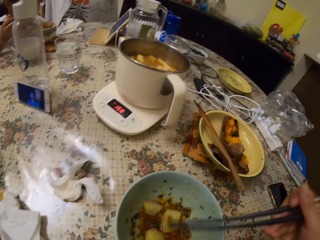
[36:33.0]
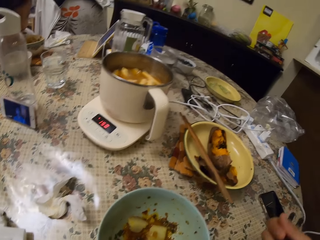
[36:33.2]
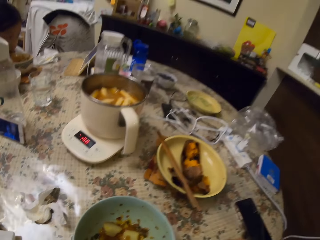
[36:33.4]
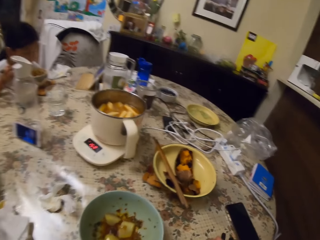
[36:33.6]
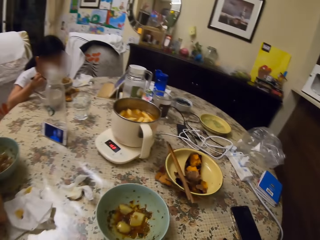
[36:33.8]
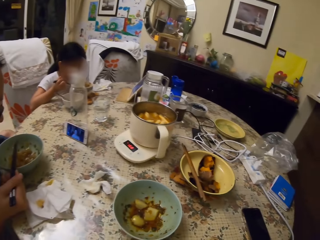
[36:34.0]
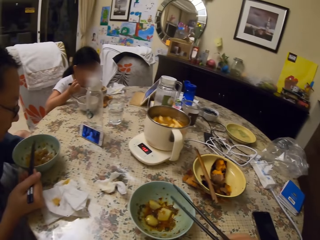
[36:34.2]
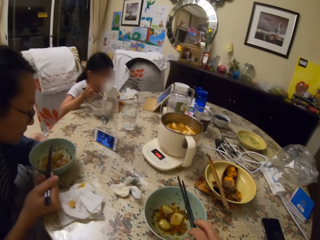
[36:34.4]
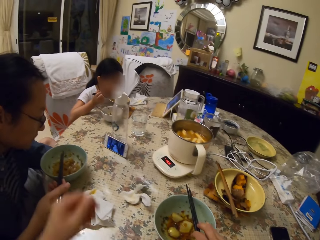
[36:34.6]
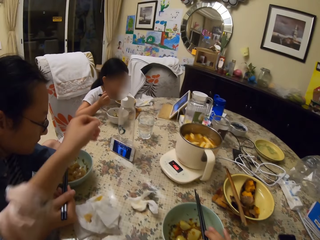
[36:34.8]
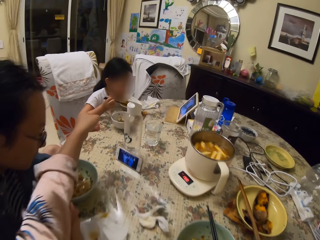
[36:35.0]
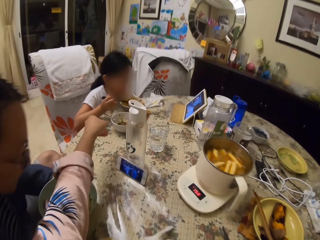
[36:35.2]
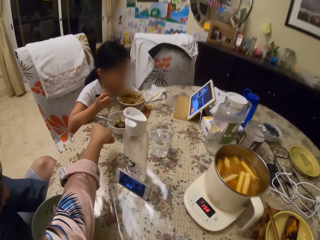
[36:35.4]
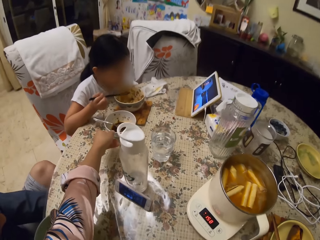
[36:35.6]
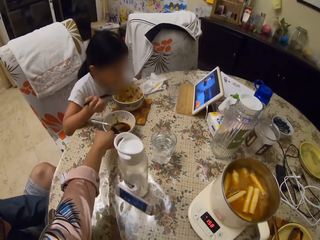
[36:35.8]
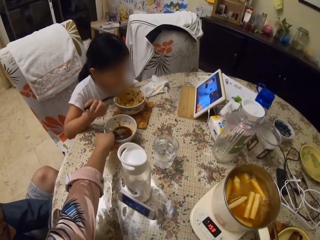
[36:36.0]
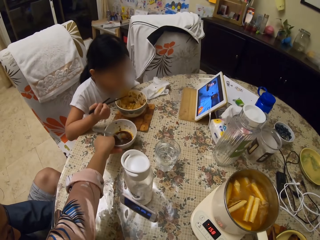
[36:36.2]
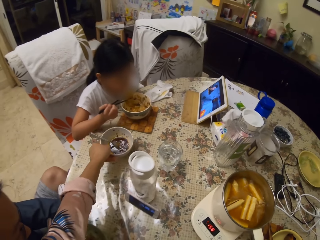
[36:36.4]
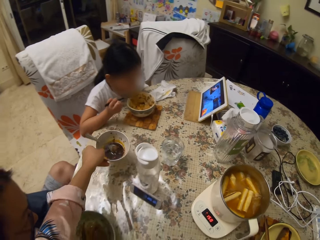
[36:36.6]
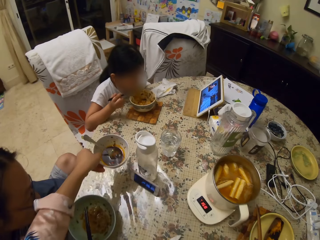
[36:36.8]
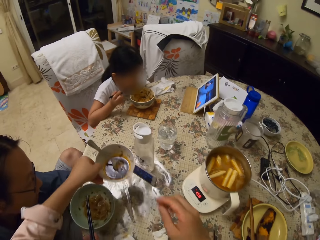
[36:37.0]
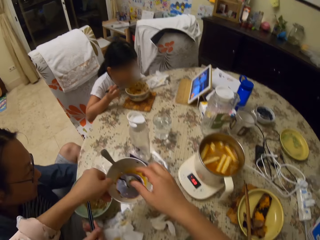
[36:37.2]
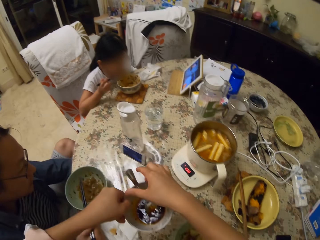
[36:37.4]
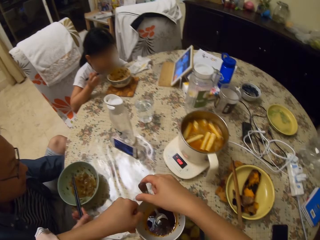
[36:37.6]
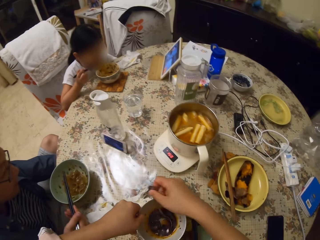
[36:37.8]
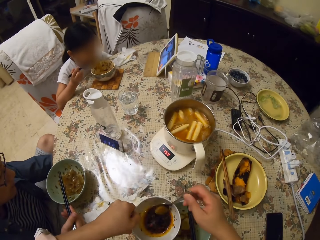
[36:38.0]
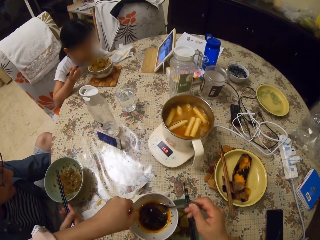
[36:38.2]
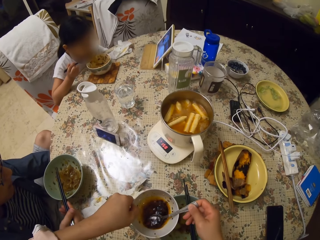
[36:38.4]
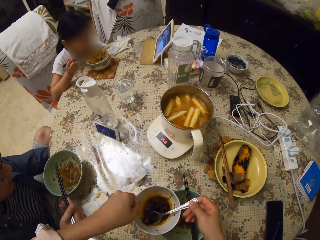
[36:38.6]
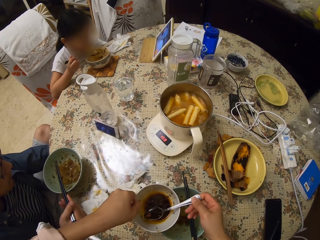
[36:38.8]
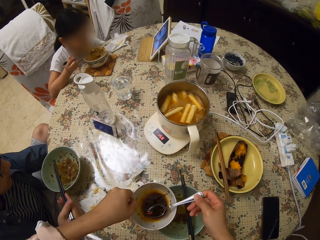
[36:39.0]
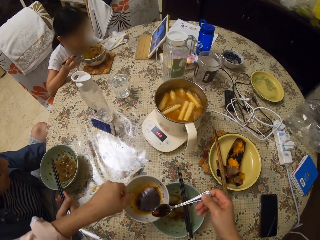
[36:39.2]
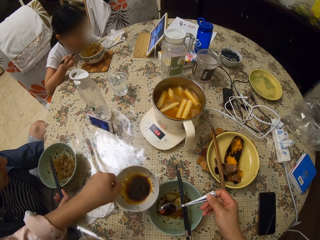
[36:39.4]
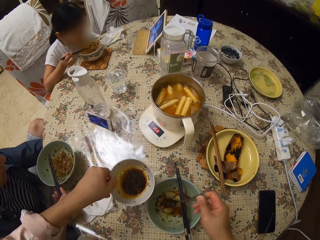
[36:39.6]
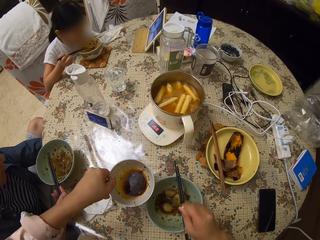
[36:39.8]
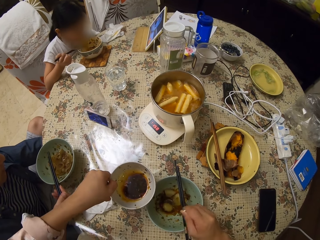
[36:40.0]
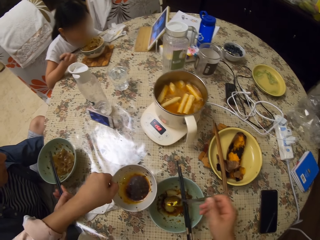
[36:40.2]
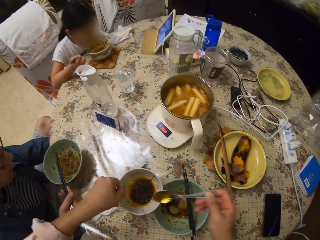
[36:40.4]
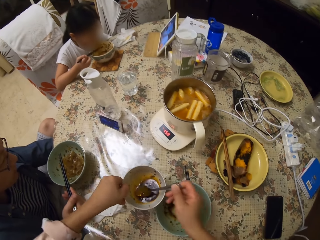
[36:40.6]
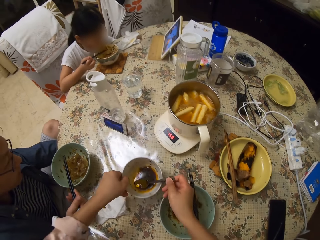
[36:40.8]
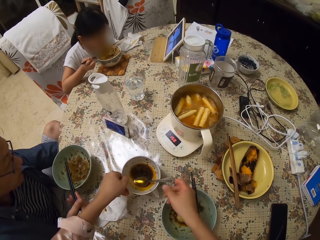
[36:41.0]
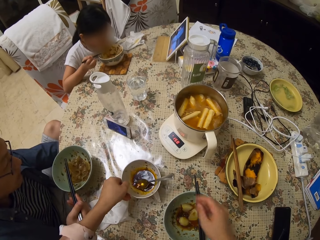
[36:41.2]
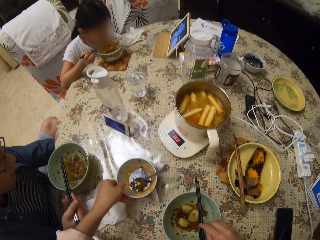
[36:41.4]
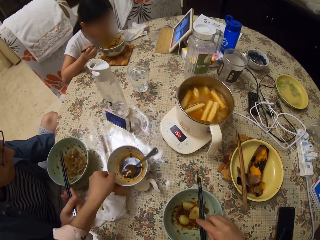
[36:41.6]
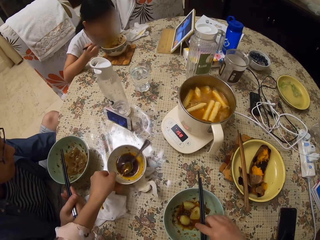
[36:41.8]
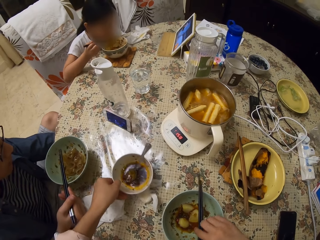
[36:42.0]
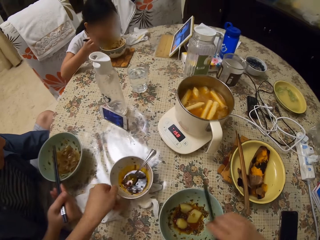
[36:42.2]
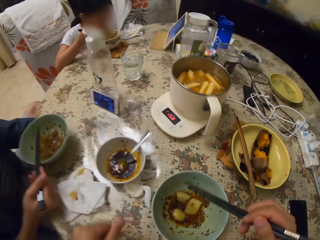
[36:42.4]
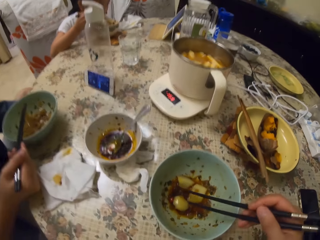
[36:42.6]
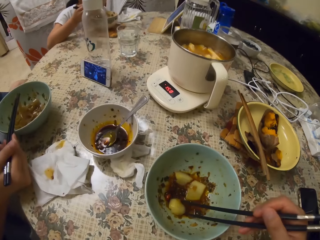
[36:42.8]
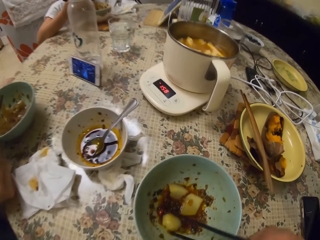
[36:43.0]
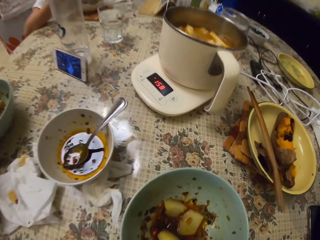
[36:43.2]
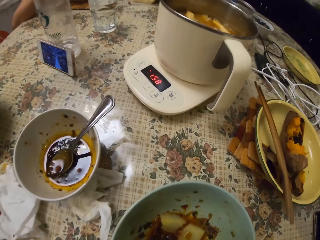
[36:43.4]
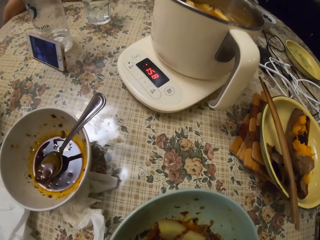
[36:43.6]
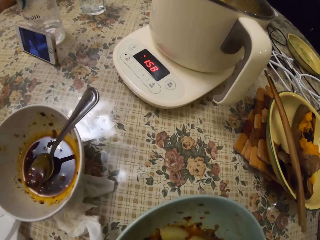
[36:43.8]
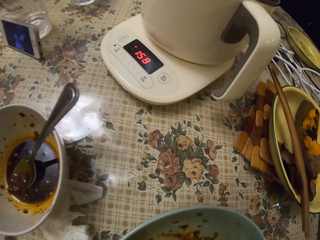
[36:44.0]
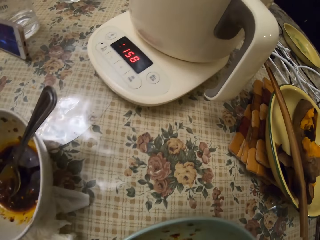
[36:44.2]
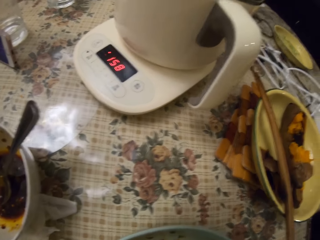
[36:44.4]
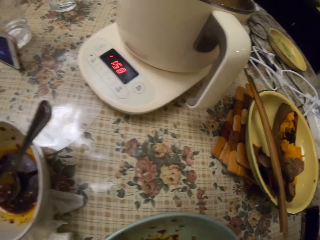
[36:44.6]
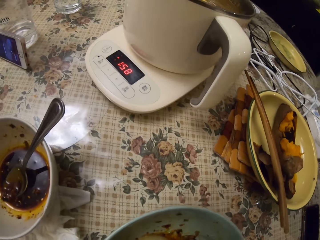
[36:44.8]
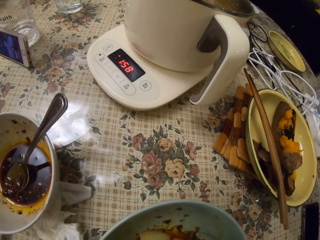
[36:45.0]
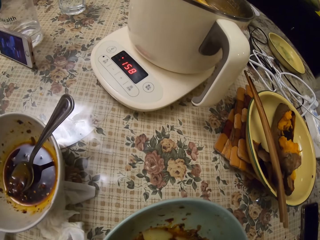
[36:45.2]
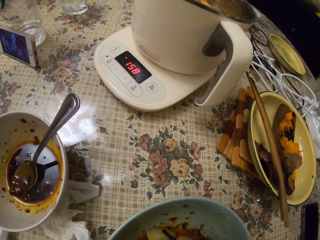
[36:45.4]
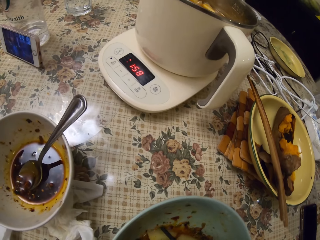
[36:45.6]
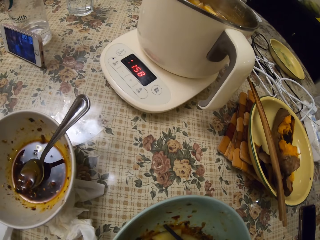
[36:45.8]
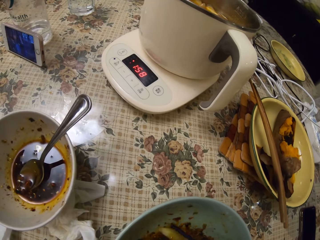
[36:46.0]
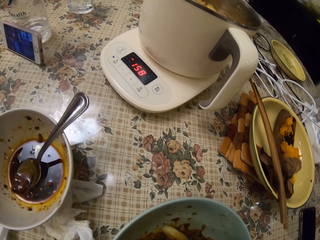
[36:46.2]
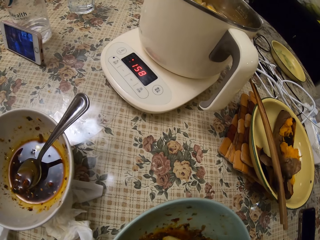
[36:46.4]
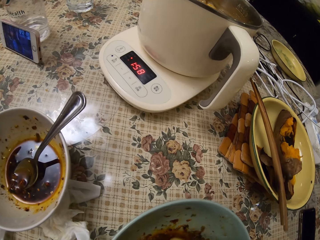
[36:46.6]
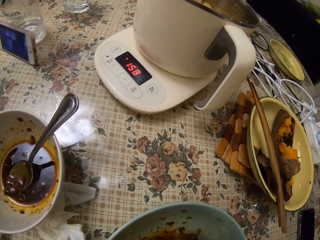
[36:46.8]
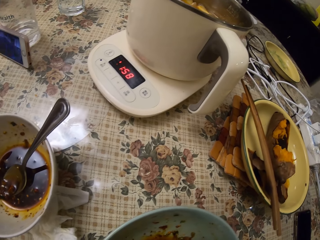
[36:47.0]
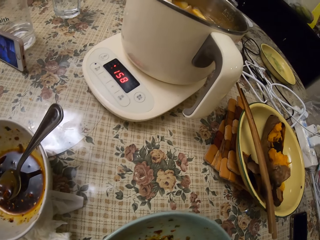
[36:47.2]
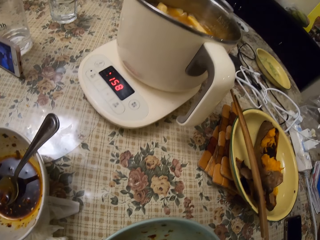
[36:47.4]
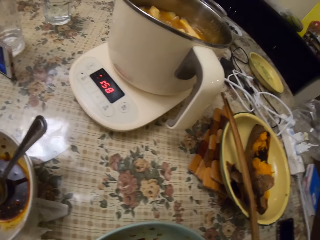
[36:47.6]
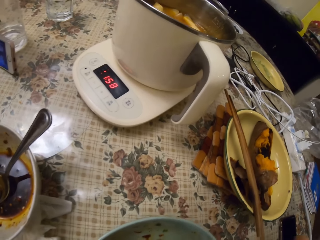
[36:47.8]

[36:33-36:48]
The camera wearer drops chopsticks on their food plate. They pick up a bowl of something on the table. They scoop something in the bowl with a spoon. They add soup on the food in the plate. They drop the bowl on the table. They pick up the eating chopsticks on the plate. They eat the food in the plate with the chopsticks.

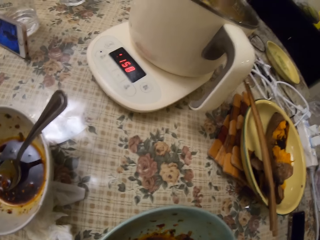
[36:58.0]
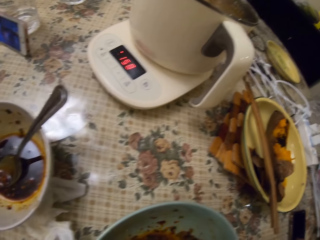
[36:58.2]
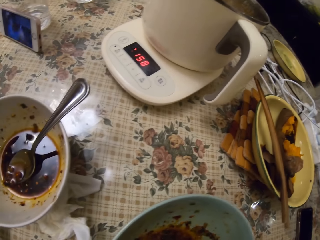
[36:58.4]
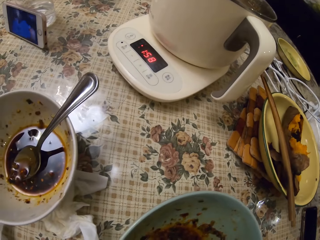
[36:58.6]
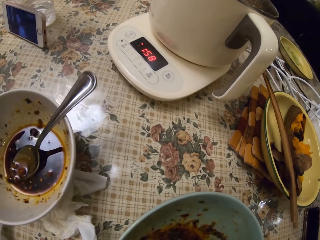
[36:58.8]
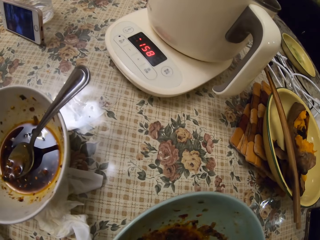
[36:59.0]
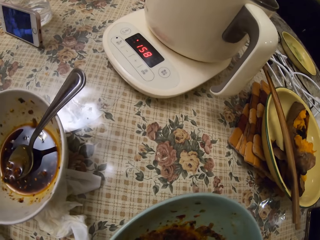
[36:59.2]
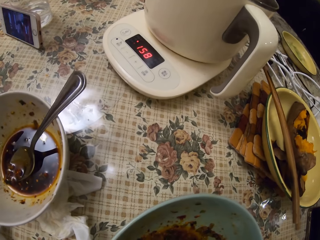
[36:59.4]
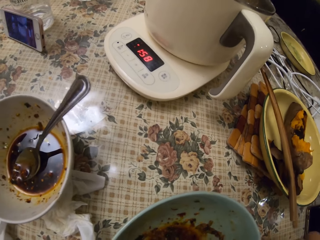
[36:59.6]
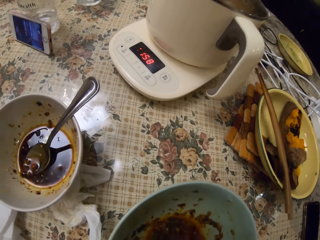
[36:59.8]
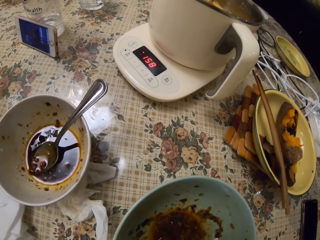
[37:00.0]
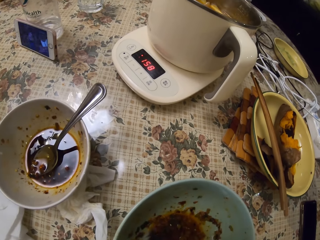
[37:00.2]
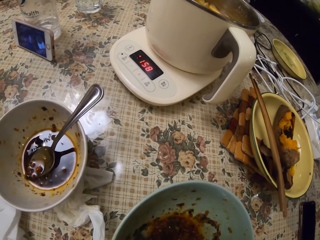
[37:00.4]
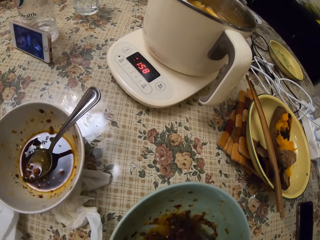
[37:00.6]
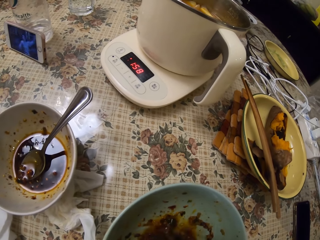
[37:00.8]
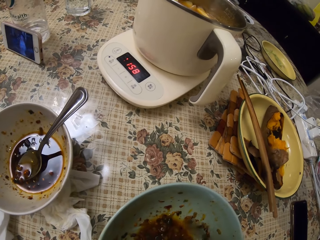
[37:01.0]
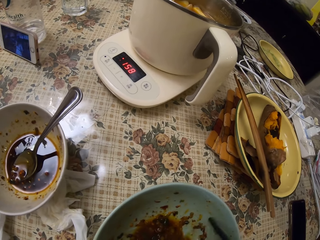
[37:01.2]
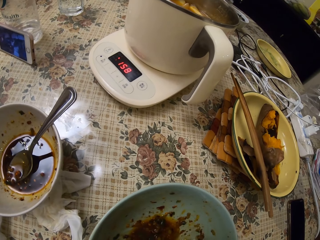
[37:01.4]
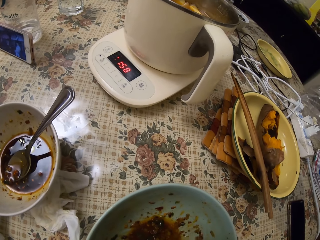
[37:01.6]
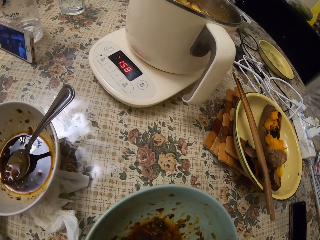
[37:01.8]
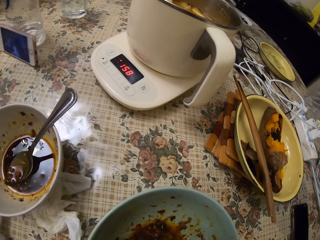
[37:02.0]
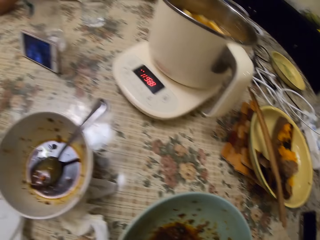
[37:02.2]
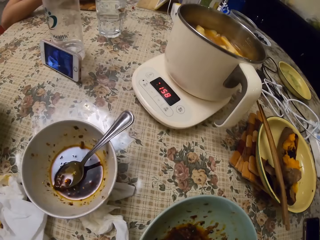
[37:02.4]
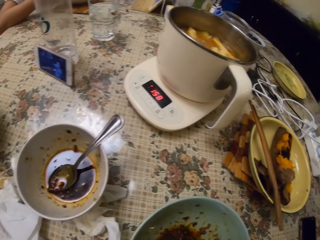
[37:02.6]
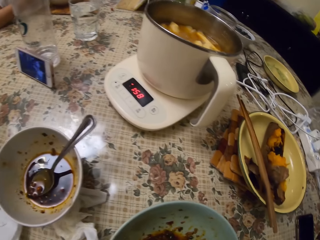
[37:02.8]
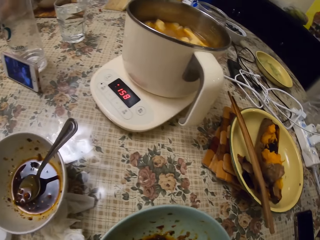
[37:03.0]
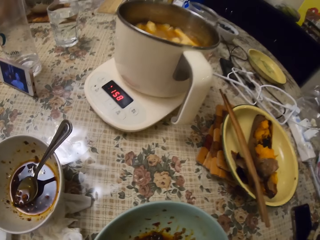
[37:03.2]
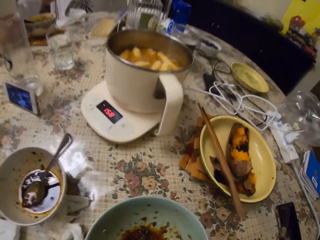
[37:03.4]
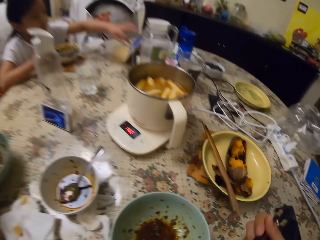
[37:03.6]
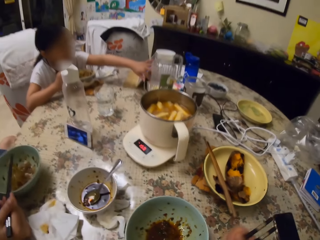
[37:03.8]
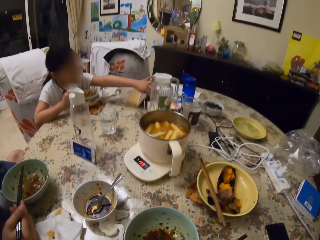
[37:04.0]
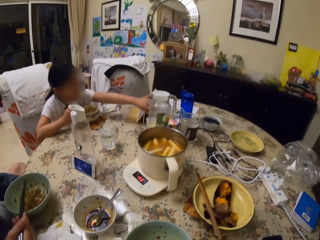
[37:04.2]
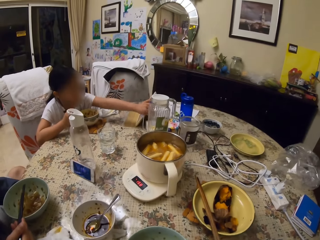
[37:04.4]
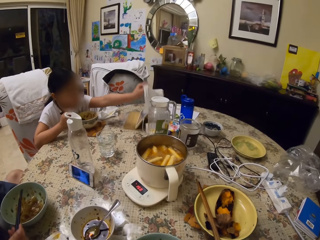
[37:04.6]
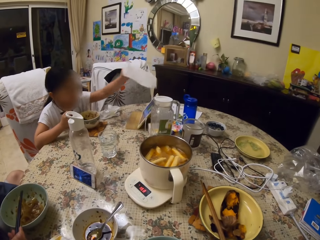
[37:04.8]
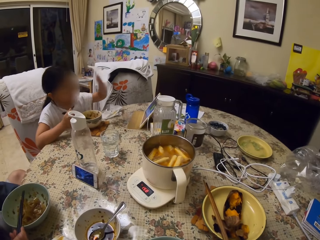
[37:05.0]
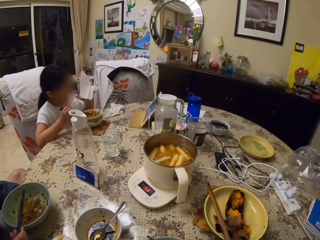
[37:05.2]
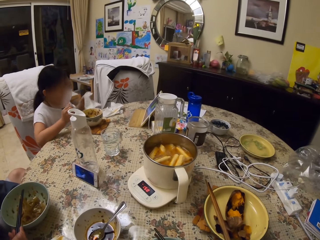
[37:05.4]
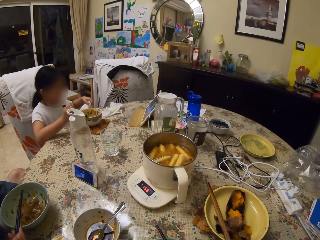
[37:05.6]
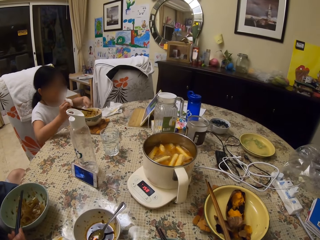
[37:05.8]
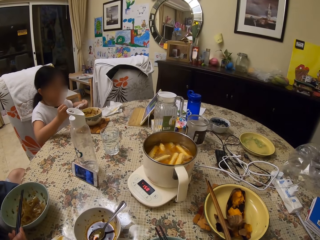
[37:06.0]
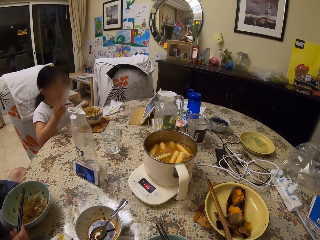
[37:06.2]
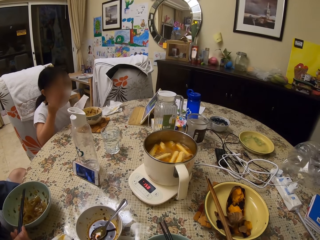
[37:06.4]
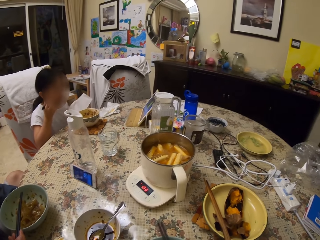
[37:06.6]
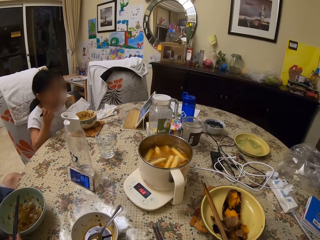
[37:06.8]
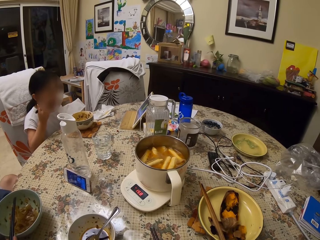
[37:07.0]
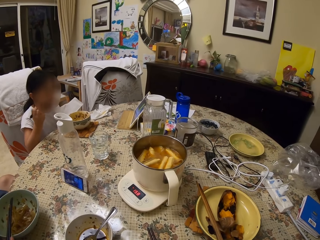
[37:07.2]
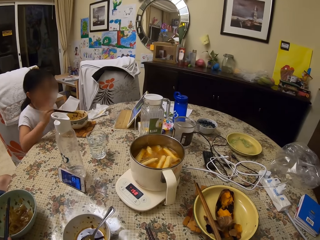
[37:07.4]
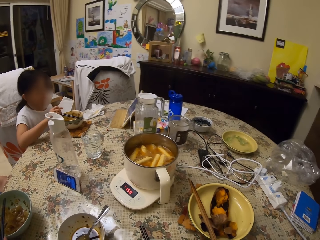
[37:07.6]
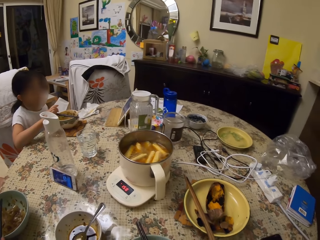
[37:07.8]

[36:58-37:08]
A girl watches the video on the phone. The girl picks up the serviette paper on the table and licks the chopsticks.
